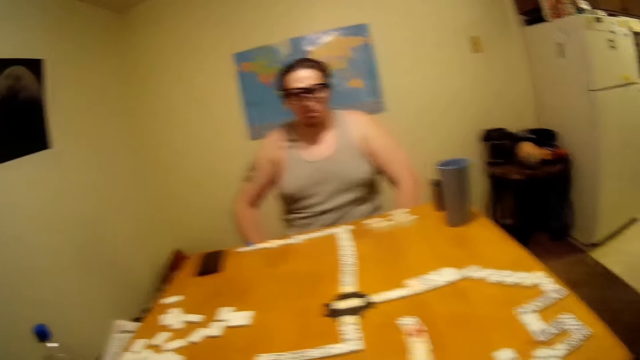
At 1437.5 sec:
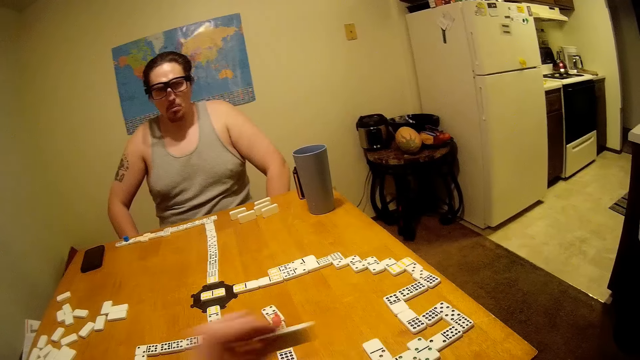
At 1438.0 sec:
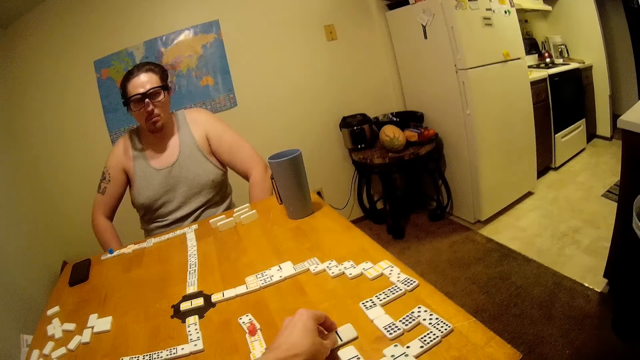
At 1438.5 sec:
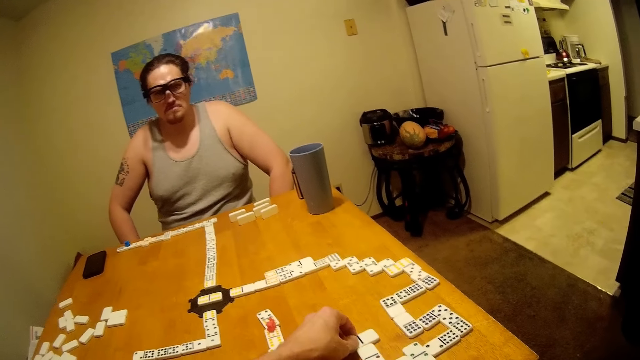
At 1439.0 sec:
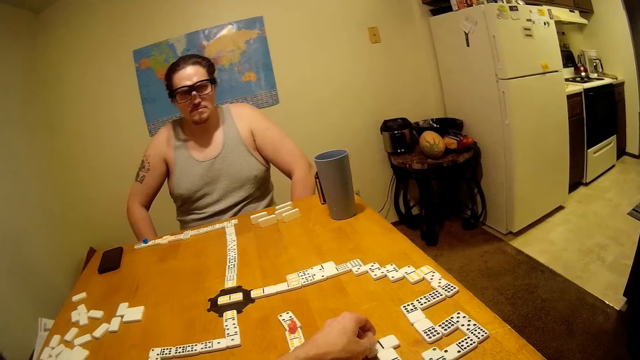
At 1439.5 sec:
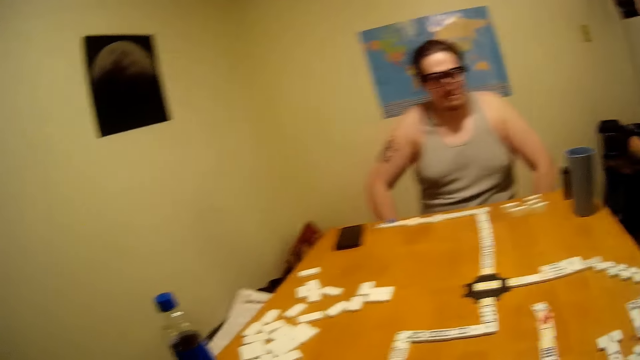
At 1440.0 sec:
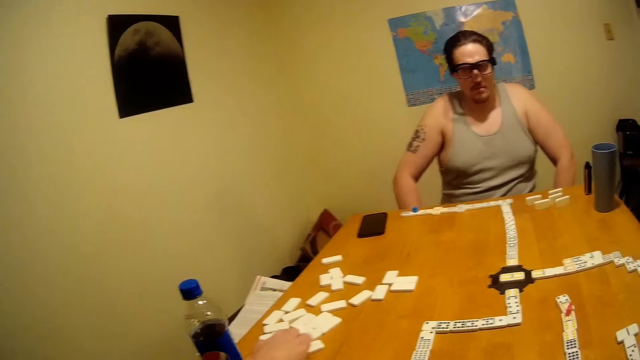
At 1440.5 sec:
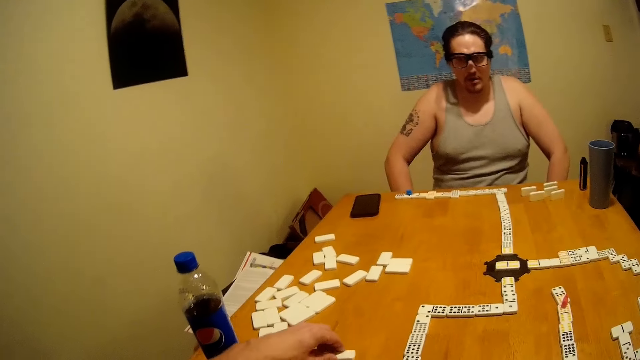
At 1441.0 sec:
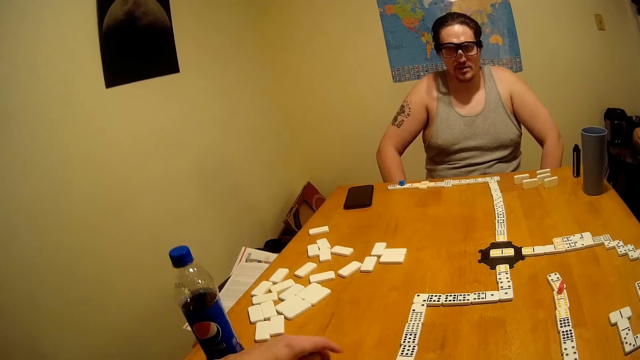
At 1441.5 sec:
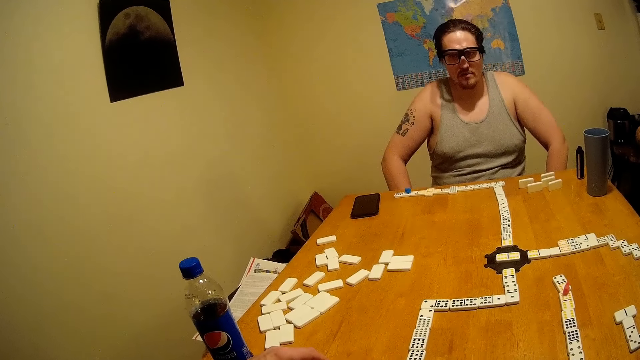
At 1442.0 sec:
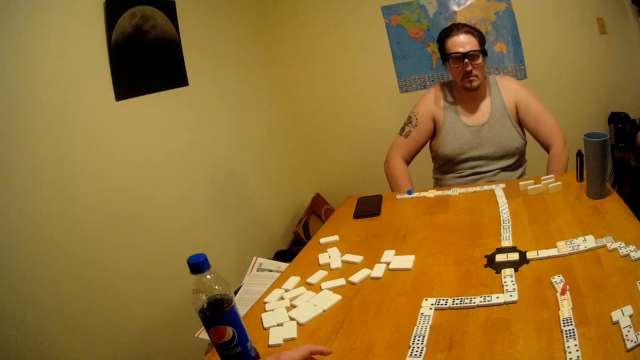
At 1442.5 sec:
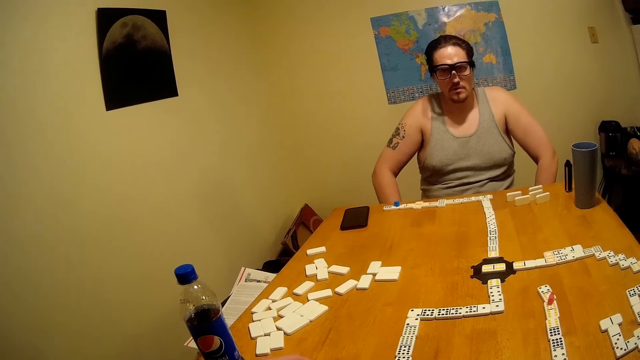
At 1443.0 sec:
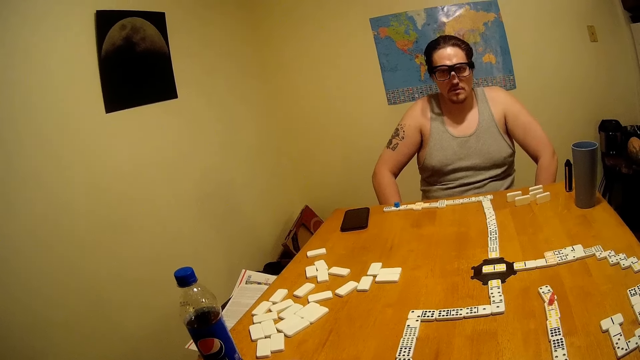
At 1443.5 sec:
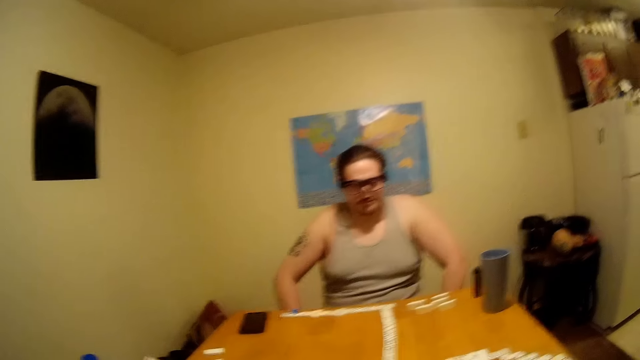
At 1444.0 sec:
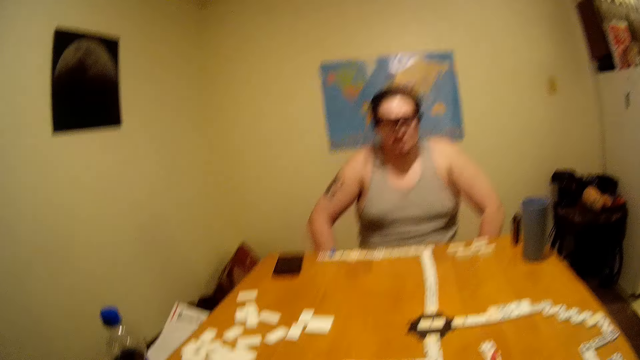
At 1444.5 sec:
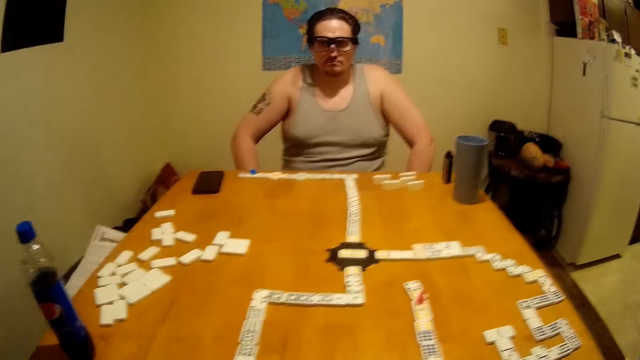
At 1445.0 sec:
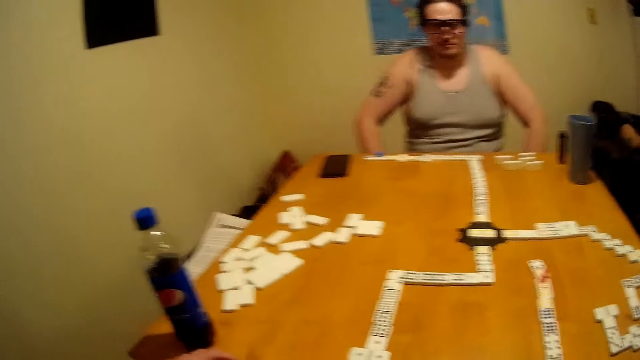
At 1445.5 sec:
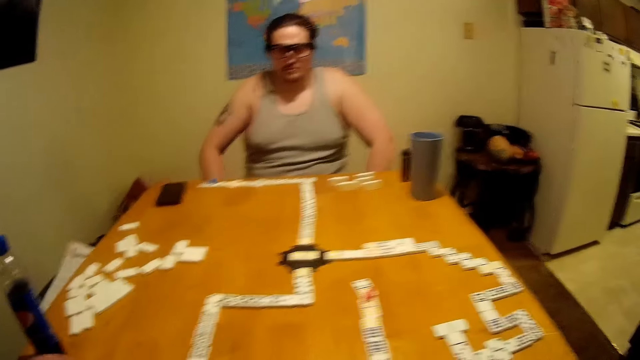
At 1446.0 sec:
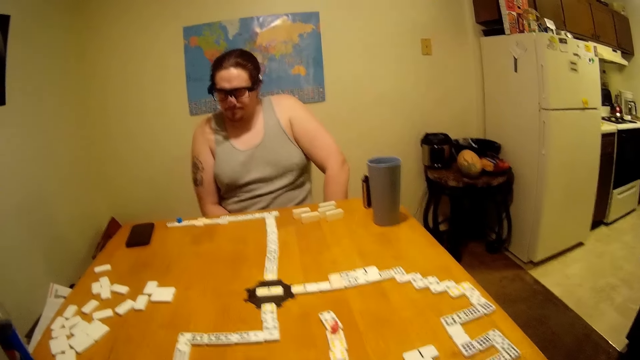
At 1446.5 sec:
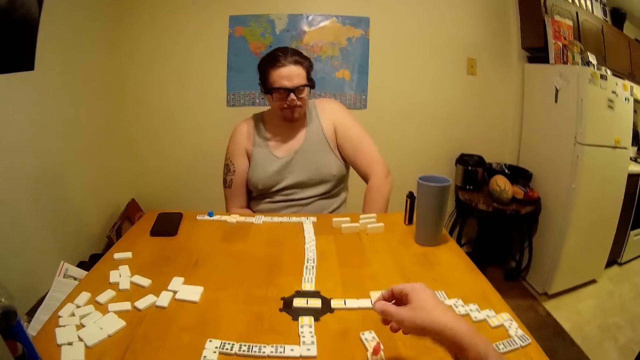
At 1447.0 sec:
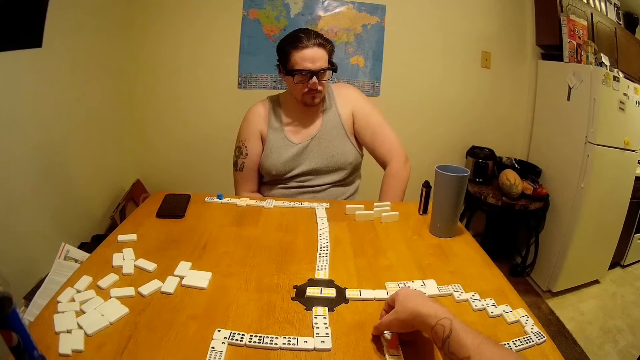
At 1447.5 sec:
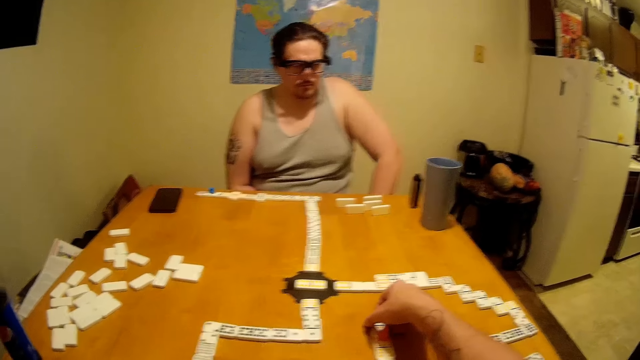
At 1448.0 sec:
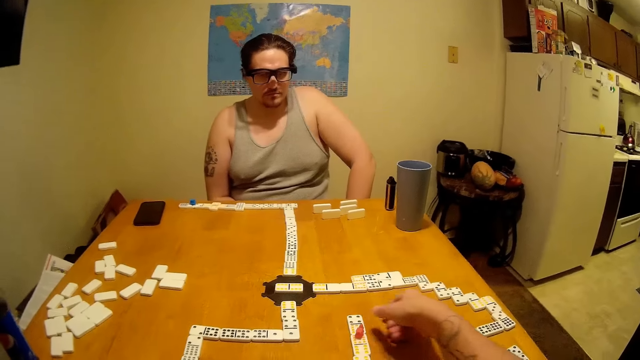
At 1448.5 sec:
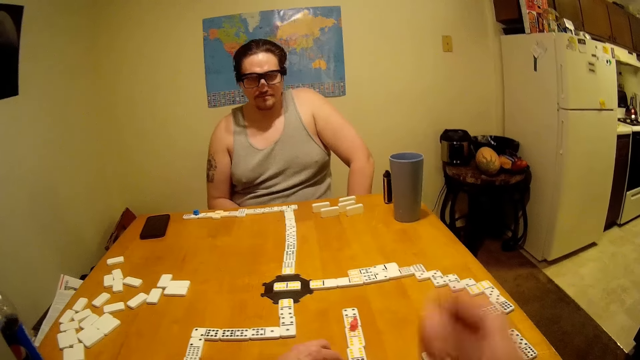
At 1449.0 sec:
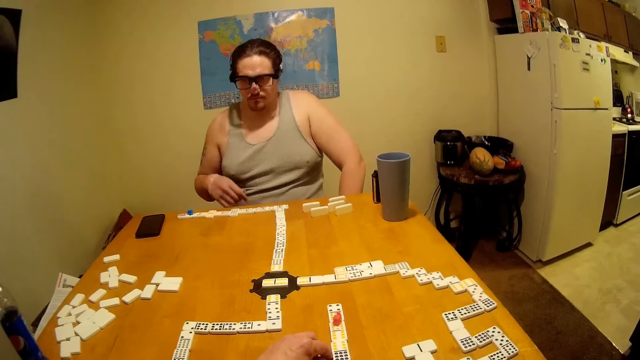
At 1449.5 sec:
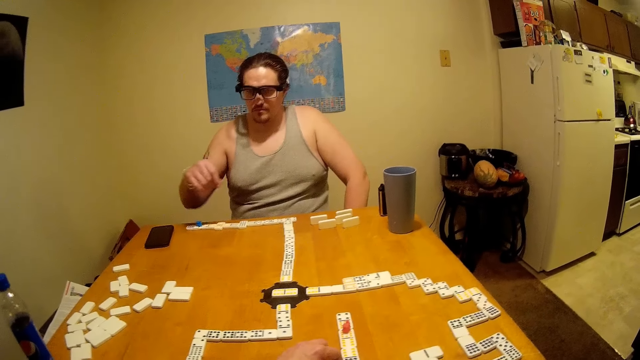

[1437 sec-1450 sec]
The camera wearer puts a domino on the table and picks up a domino. A person talks. The camera wearer picks up a domino.

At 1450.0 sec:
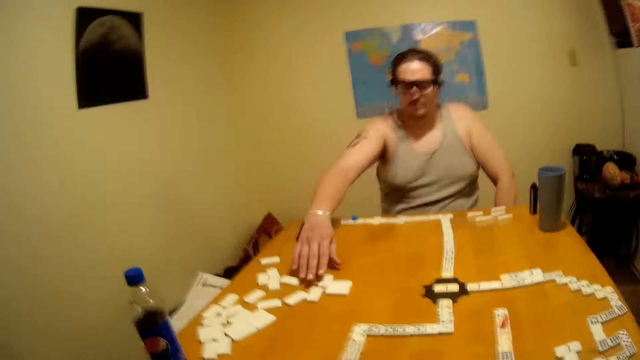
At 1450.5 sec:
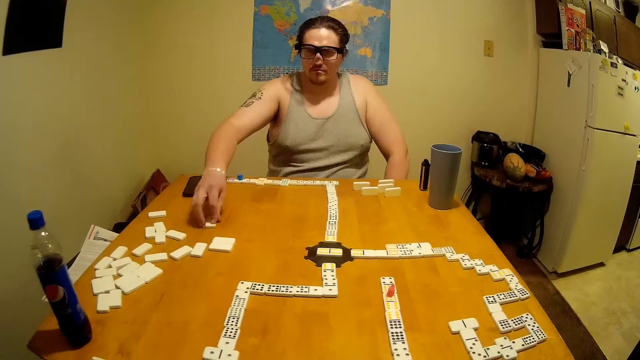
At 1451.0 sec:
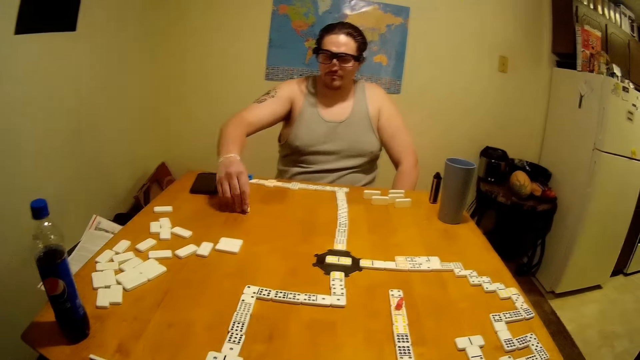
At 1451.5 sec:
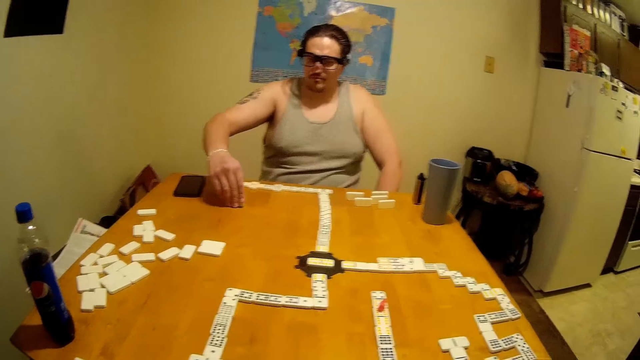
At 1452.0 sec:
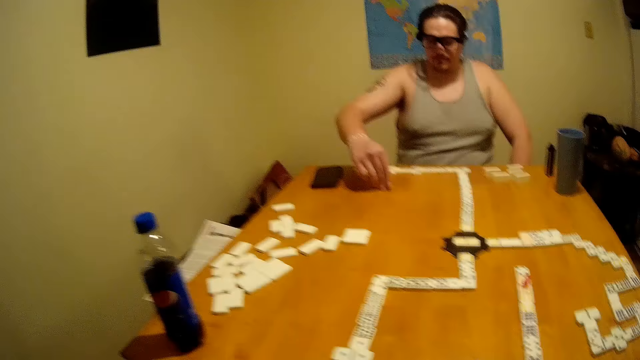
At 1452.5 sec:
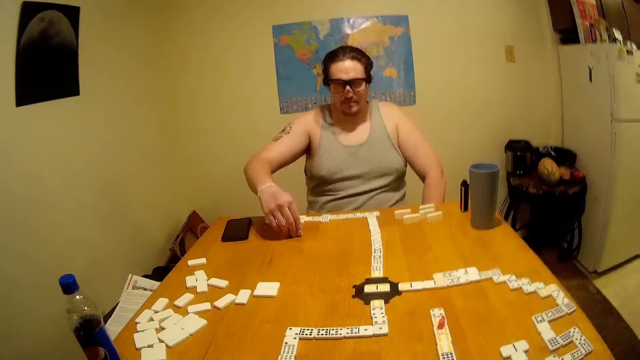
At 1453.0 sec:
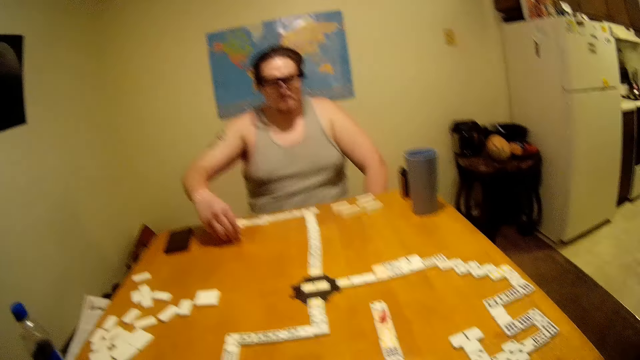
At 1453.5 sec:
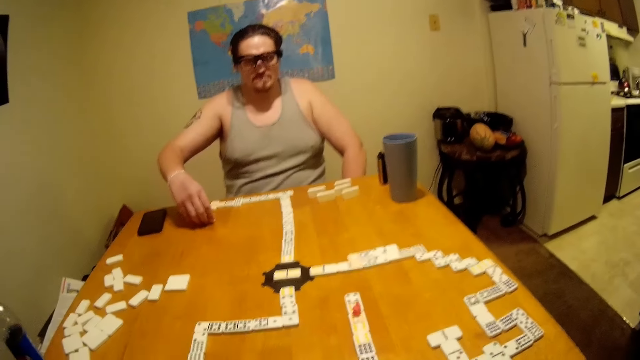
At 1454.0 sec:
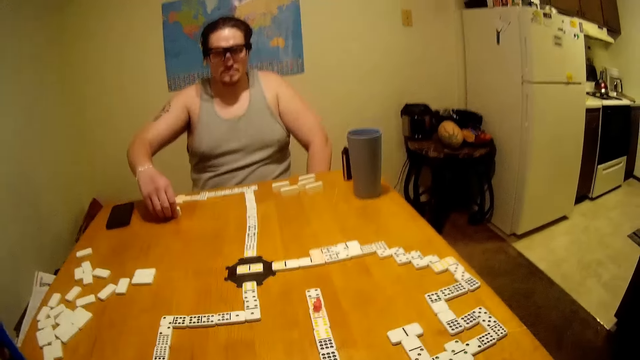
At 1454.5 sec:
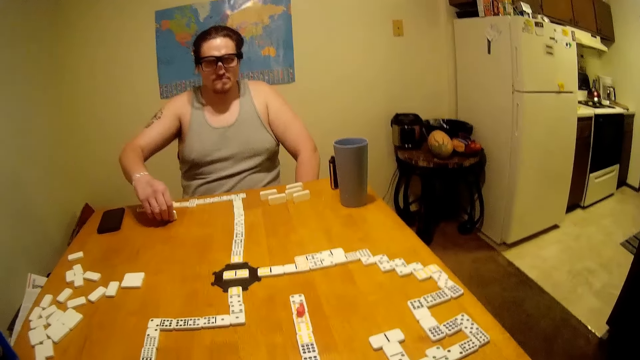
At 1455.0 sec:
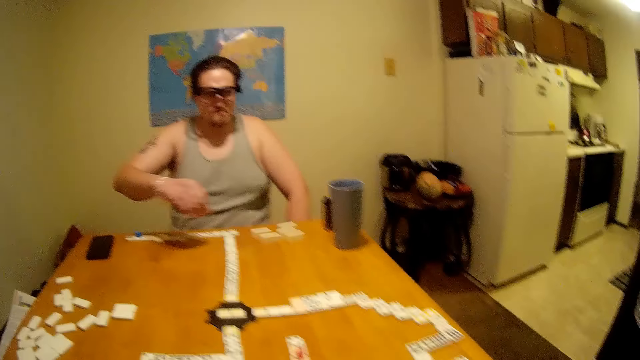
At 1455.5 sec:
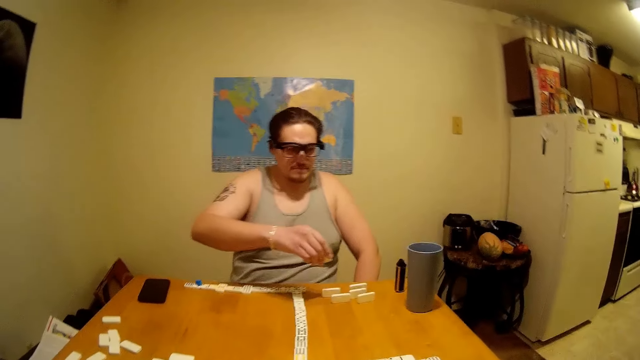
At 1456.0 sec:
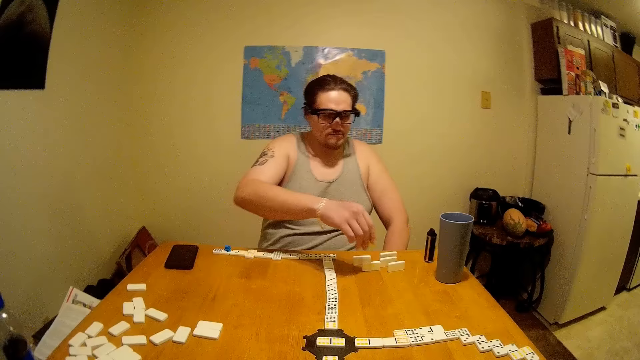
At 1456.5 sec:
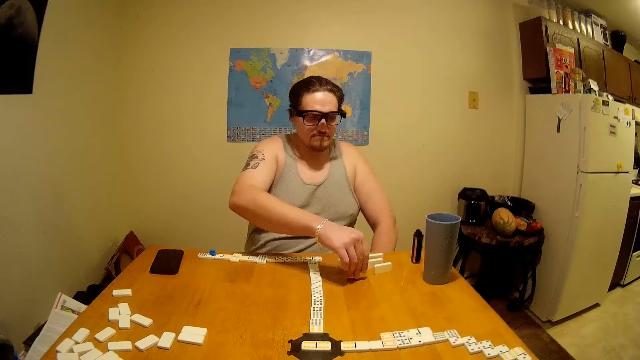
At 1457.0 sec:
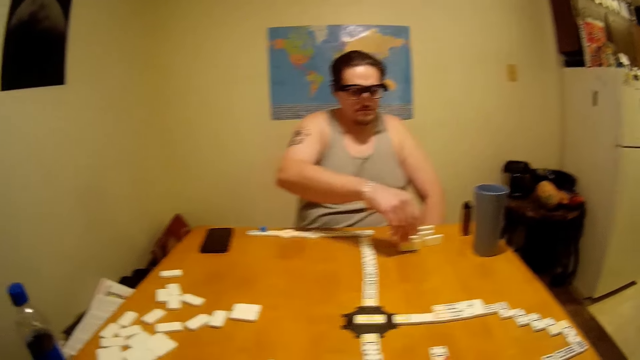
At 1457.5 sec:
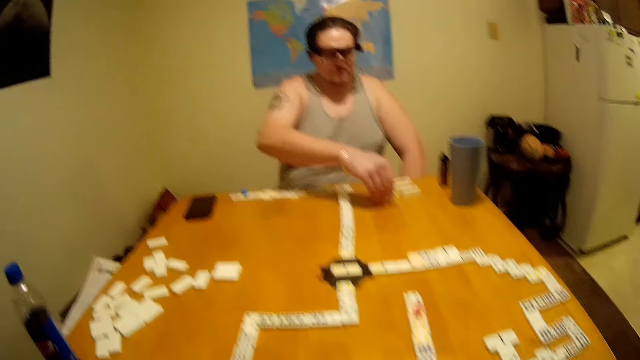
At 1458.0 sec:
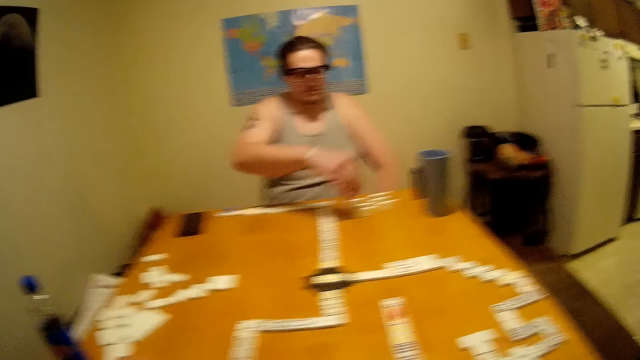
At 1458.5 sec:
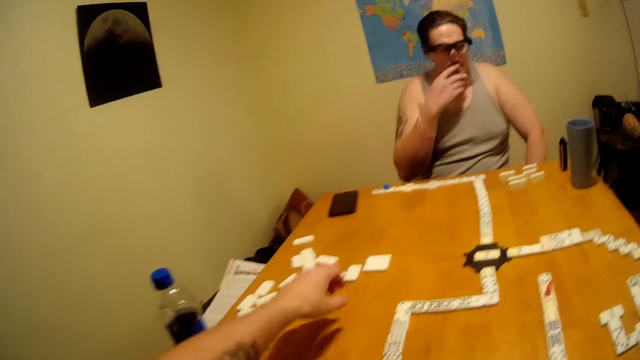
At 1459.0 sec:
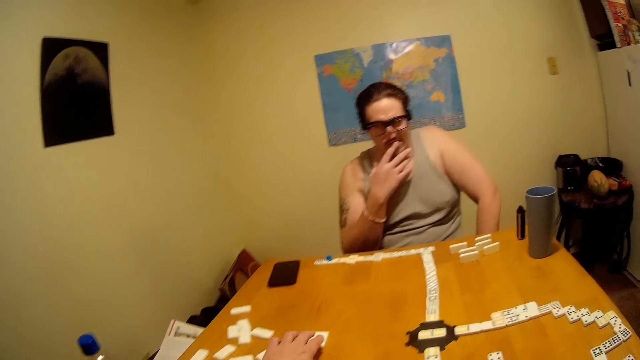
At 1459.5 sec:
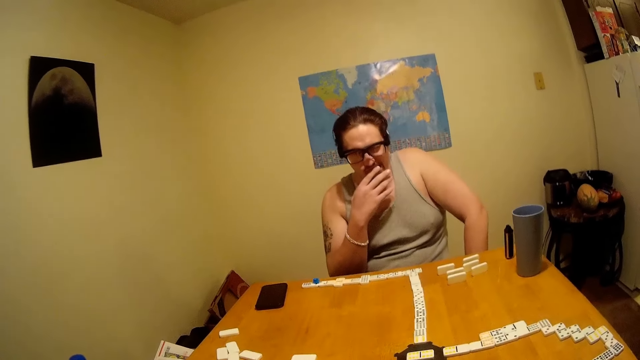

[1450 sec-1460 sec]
A person picks up another dice or domino. The camera wearer talks. The person puts the domino on the table and touches the mouth. The camera wearer picks up a domino.
